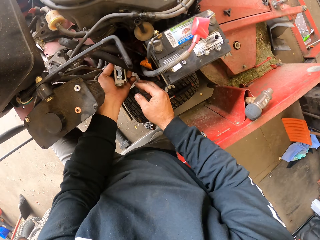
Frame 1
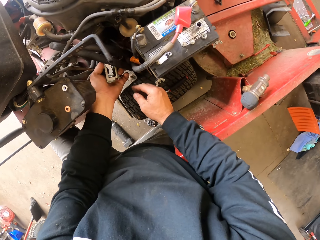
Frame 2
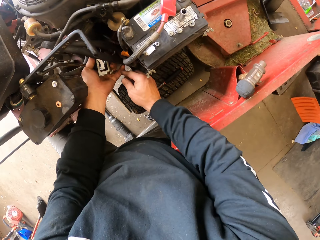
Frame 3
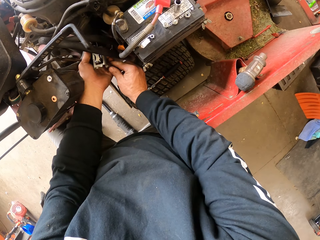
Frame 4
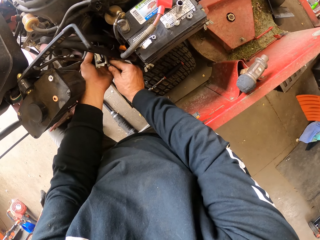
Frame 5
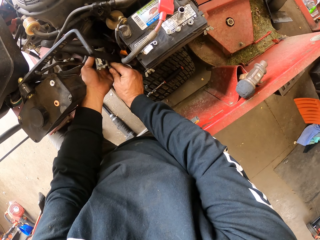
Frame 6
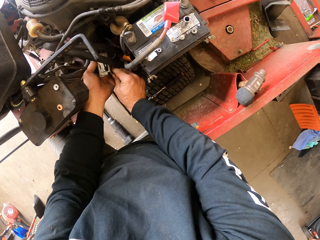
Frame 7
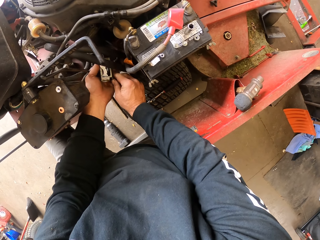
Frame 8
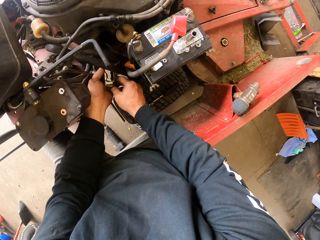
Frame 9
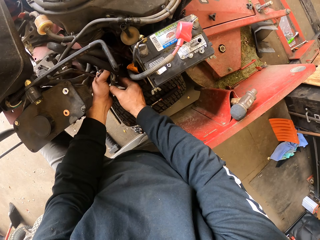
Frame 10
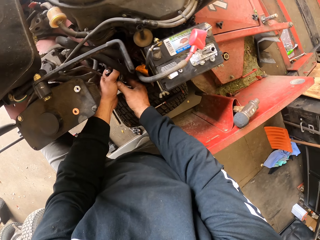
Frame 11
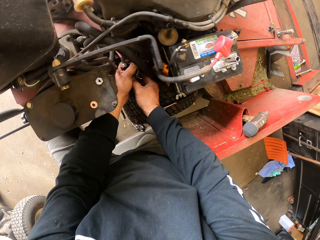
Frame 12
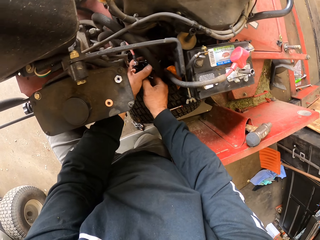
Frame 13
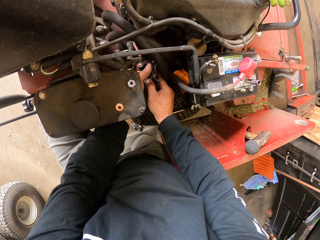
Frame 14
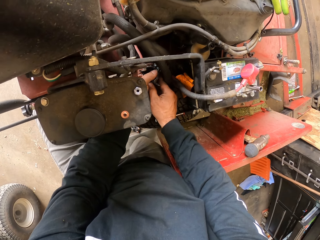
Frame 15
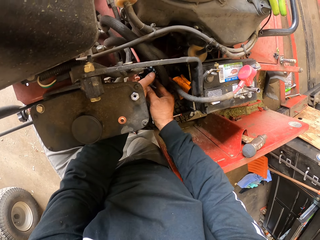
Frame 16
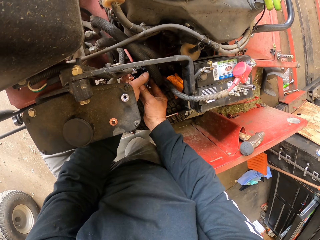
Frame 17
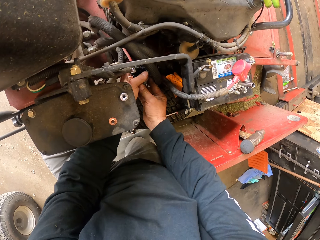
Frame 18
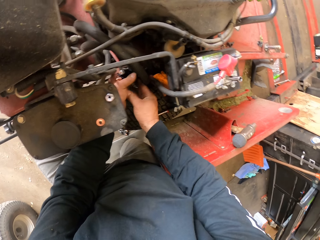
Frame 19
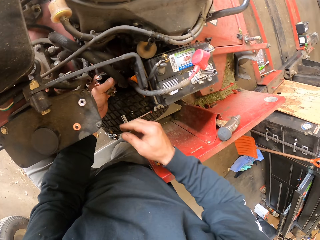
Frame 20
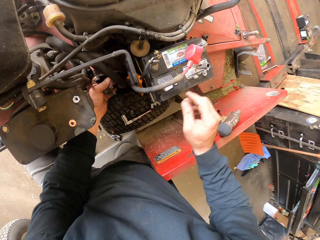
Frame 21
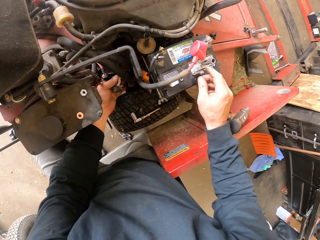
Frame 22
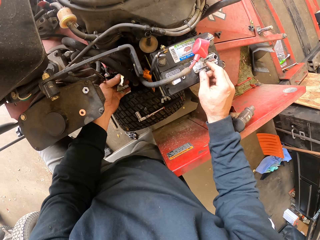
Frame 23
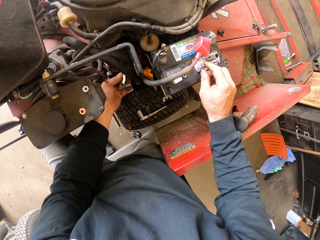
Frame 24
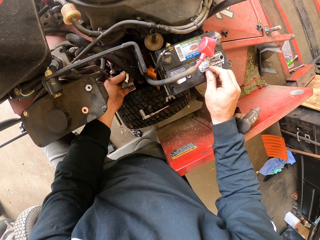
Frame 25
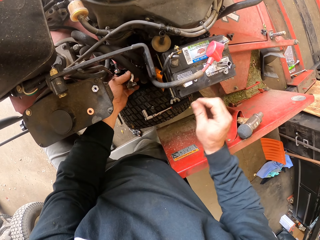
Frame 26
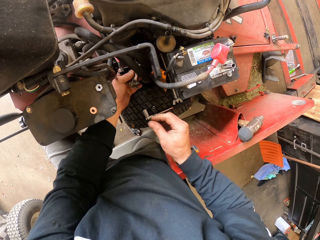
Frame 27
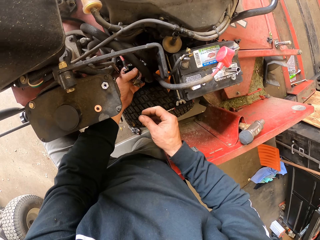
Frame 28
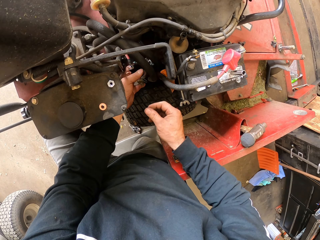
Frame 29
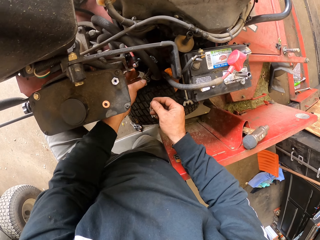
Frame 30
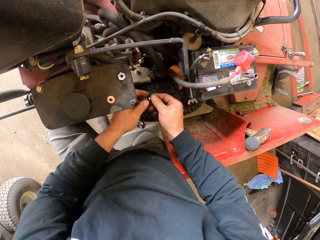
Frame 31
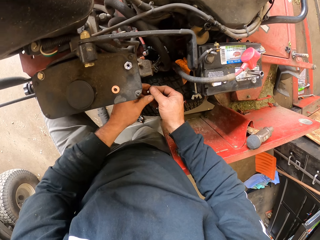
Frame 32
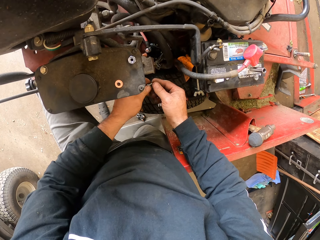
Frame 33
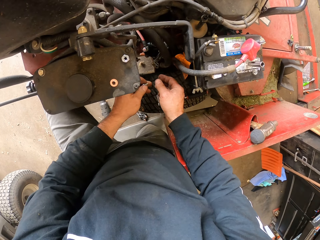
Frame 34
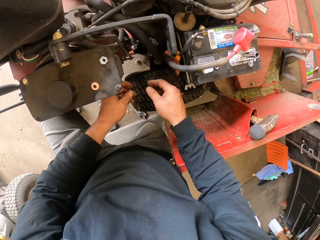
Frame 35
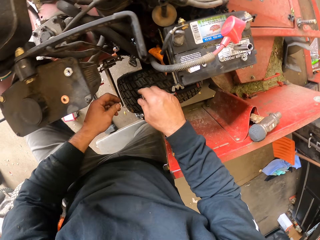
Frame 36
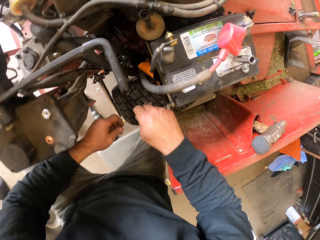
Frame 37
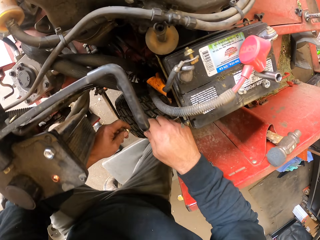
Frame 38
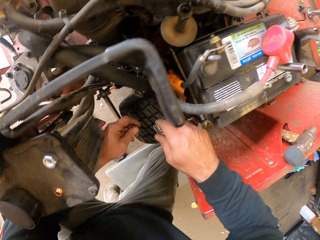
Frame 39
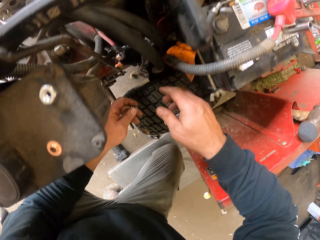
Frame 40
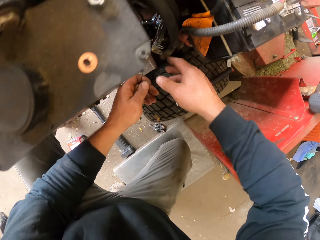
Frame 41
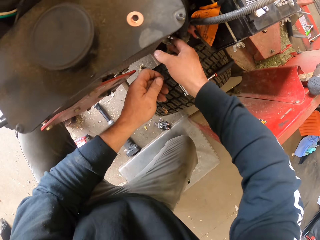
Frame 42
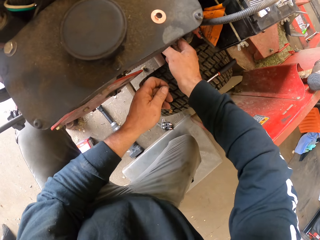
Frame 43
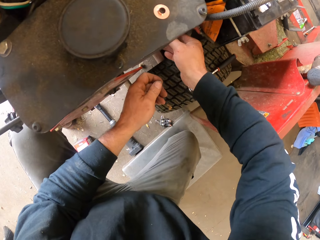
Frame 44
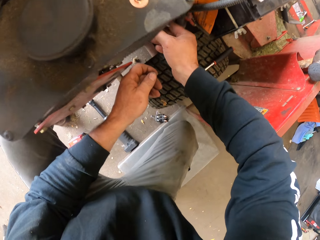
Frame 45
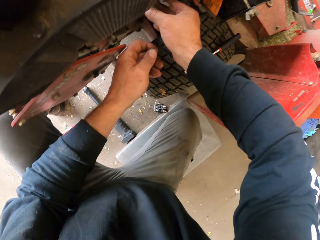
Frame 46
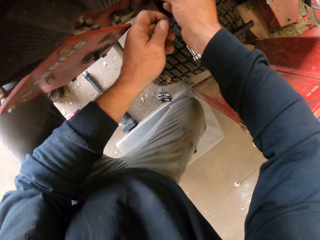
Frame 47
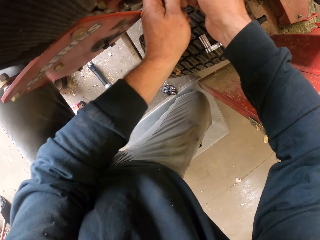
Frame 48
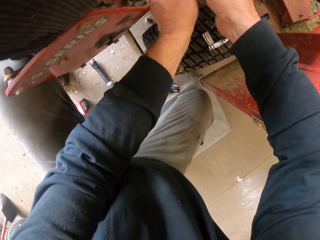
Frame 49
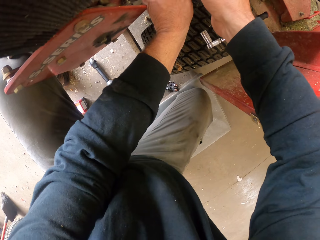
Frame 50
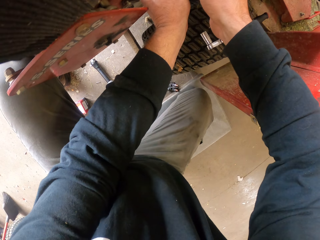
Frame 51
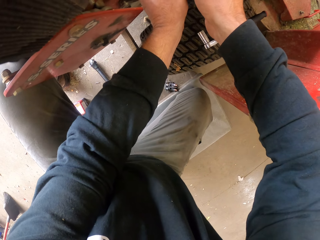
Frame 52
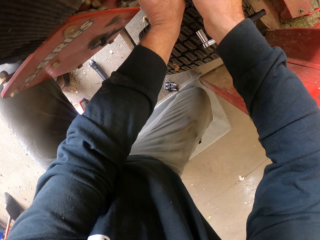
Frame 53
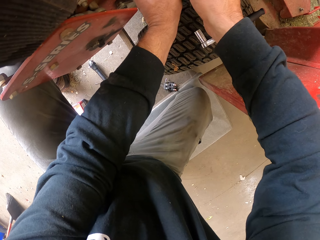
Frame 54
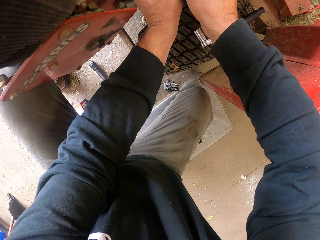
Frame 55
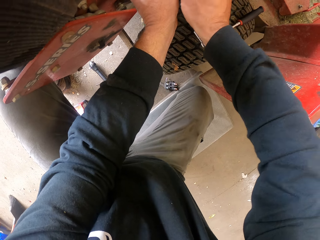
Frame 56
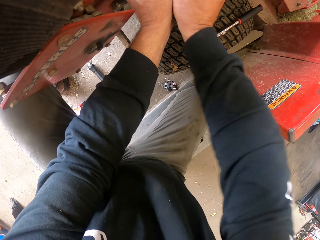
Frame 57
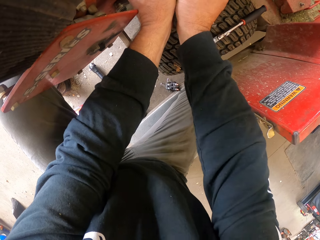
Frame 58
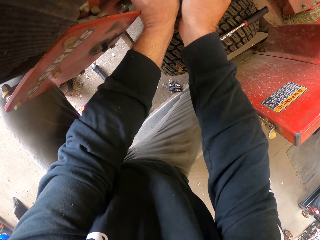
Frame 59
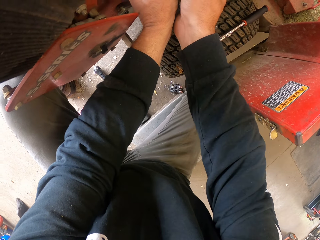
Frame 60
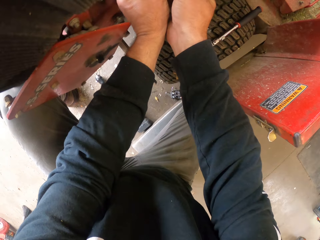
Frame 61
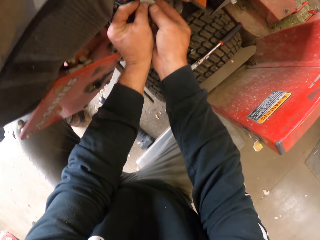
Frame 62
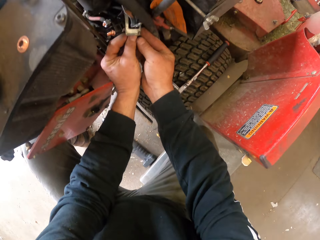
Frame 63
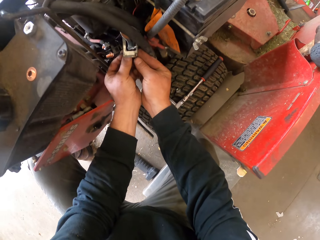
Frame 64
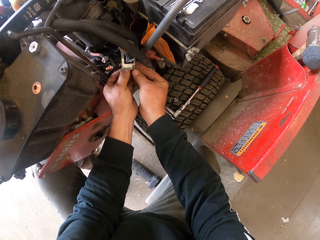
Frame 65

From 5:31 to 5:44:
The camera wearer fits metal on something and touches the metal. He picks a bolt on the lawn mower with his right hand. He separates the bolt and nut with both hands. He holds something. He fixes the bolt and nut on the clip and wheel bracket with both hands.

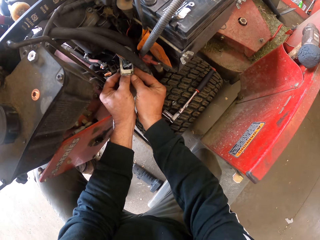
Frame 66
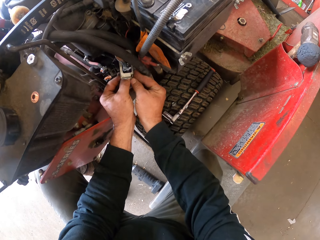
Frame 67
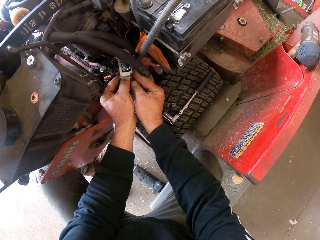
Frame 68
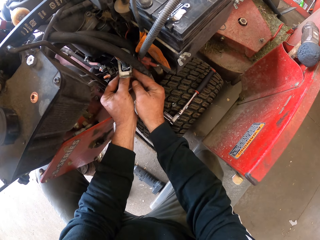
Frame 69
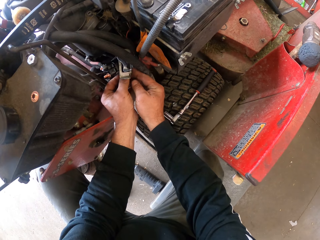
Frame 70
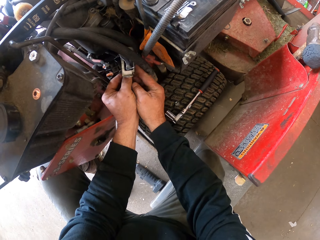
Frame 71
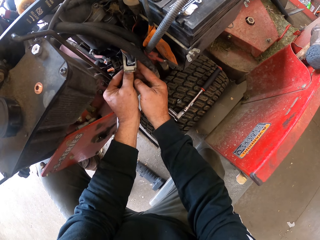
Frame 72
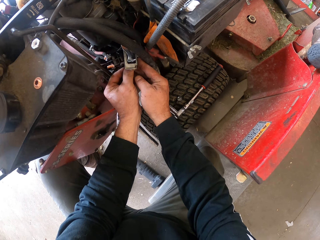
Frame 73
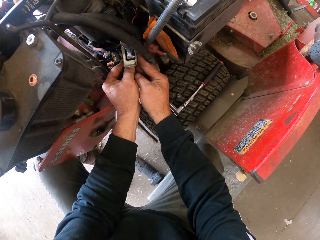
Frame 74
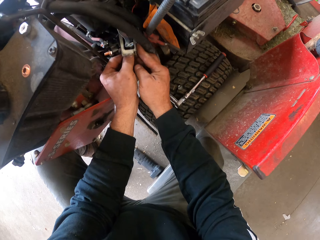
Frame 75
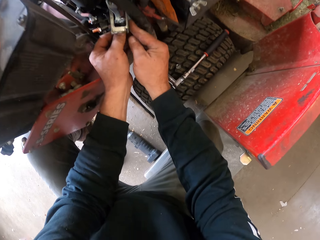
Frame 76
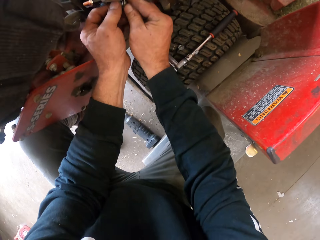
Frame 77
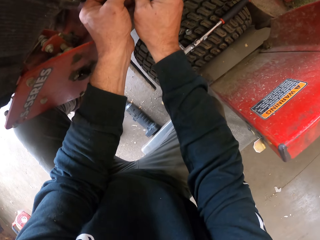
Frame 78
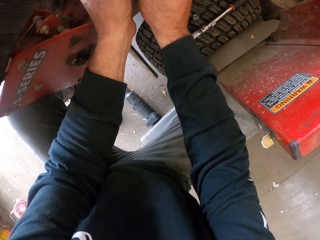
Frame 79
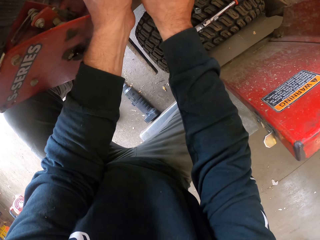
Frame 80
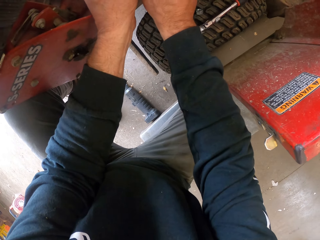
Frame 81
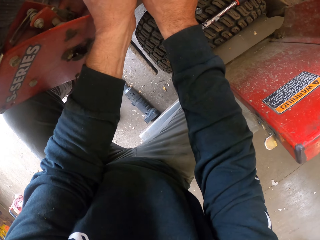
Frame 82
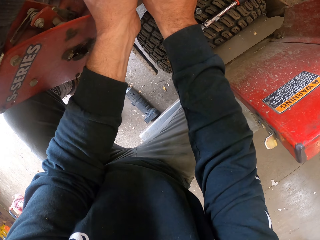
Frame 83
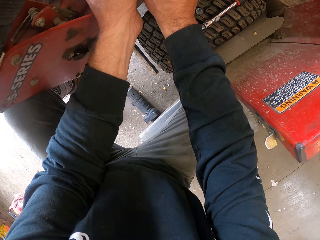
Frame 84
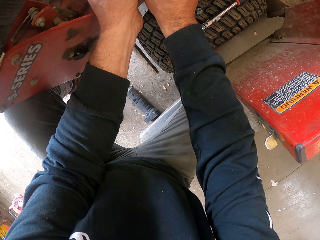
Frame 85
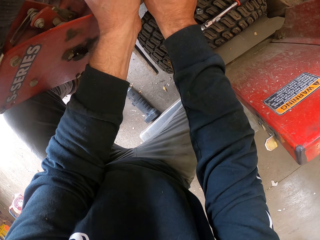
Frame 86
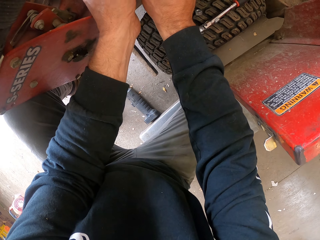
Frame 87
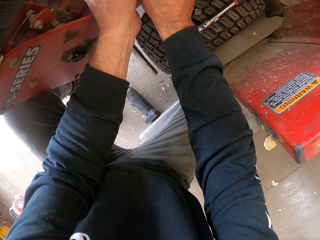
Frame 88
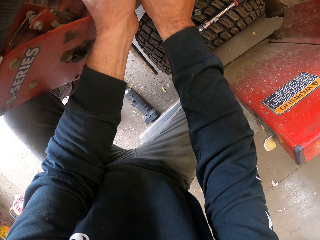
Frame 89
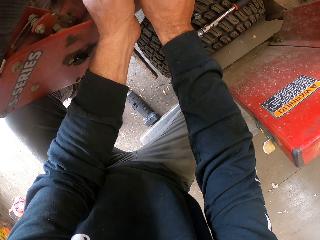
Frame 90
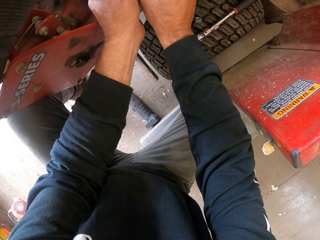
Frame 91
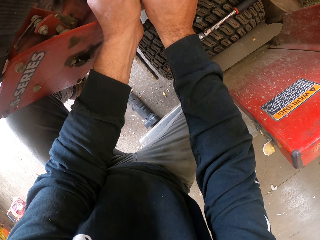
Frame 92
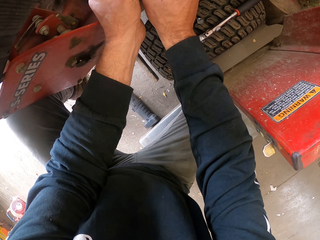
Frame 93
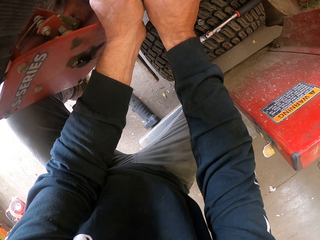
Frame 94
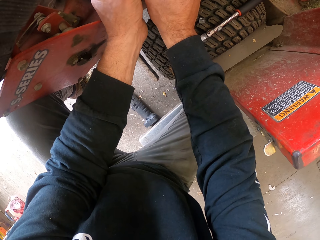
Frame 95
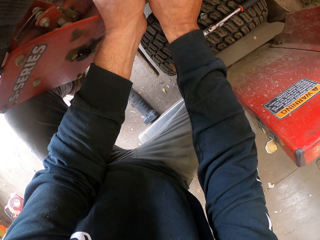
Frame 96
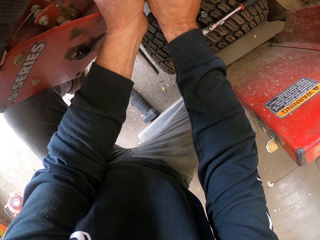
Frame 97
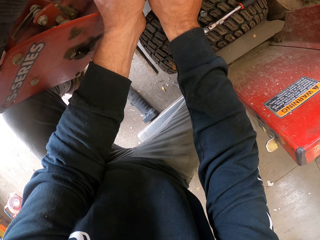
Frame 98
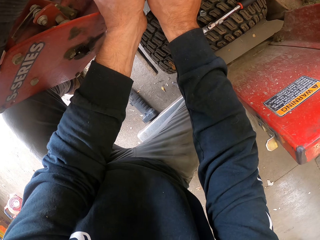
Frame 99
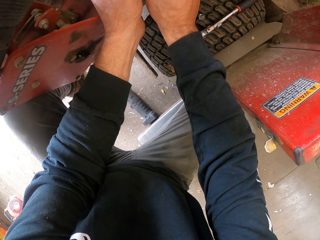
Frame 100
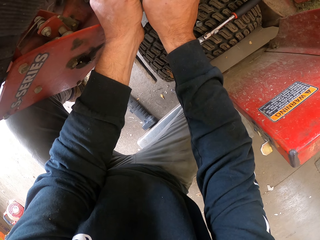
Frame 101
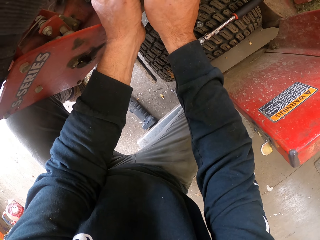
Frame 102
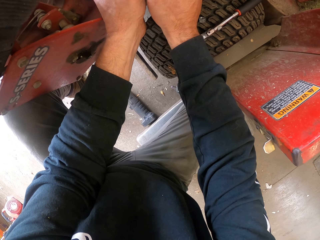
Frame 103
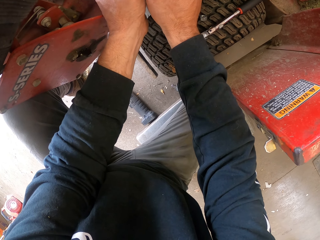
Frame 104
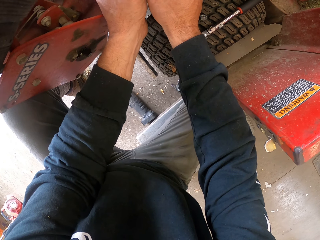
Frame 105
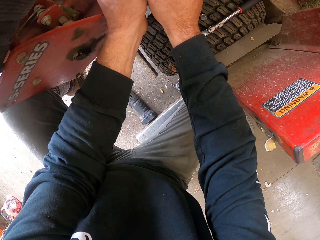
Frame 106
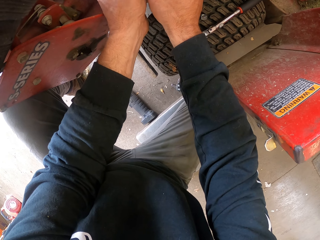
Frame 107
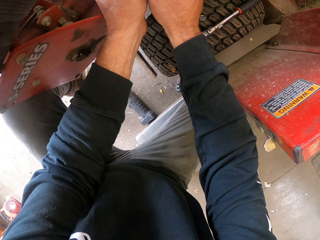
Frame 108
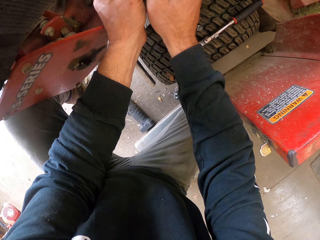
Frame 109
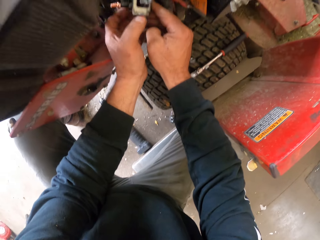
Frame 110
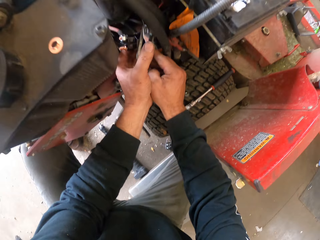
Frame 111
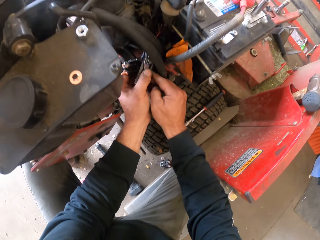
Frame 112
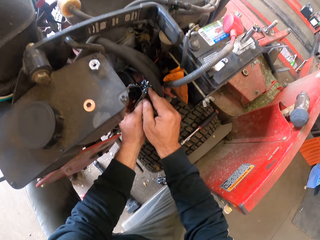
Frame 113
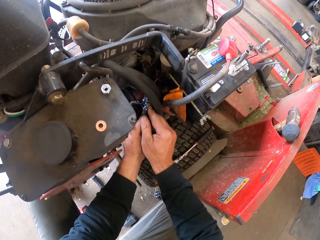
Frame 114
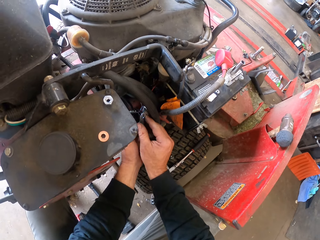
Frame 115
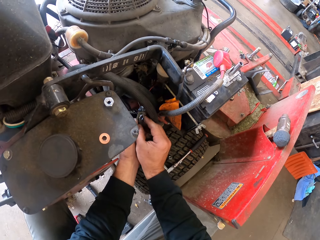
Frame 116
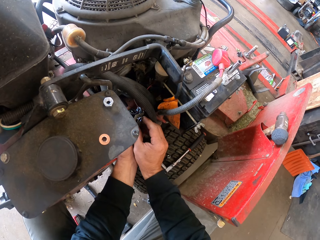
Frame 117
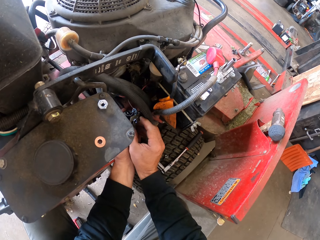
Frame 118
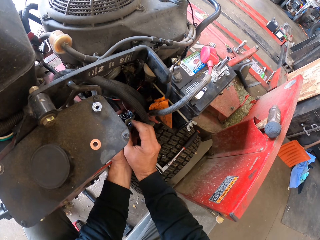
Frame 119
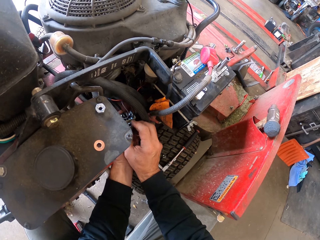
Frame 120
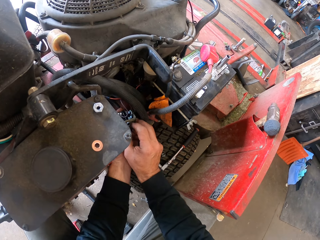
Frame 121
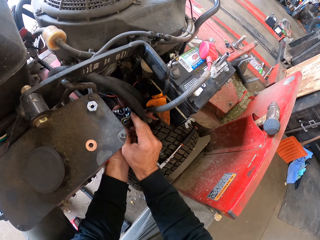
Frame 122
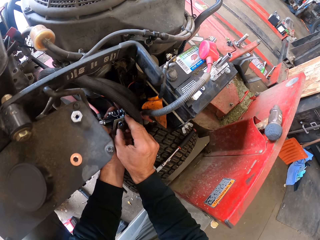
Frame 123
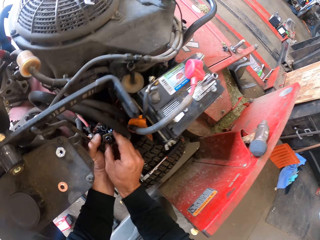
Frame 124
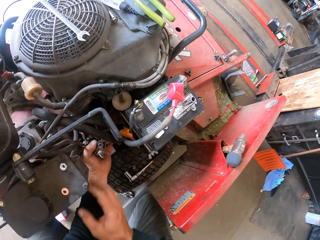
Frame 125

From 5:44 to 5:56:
The camera wearer fits something on something. They handle something.
